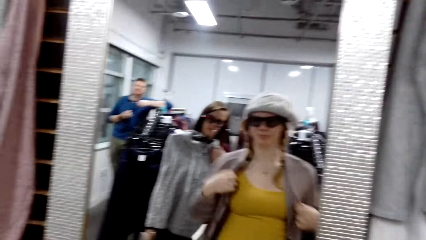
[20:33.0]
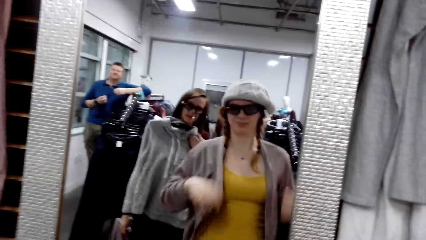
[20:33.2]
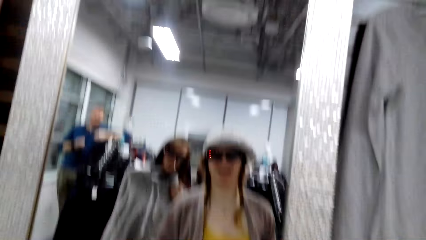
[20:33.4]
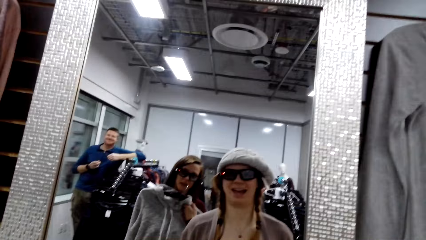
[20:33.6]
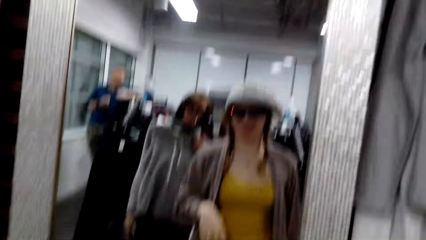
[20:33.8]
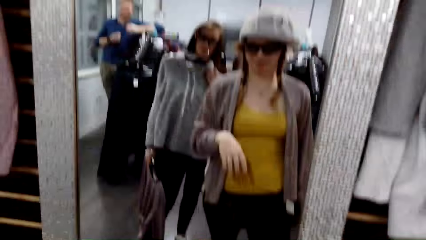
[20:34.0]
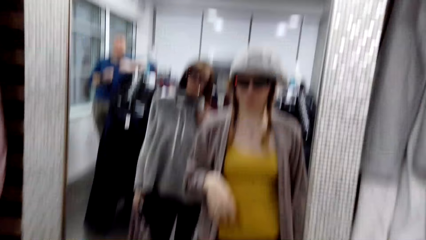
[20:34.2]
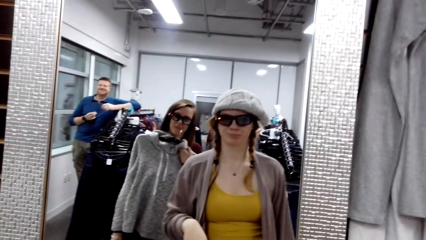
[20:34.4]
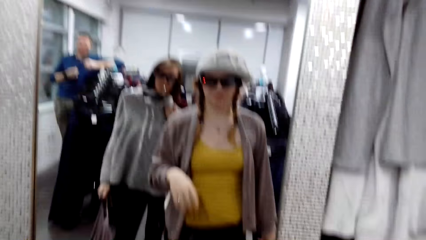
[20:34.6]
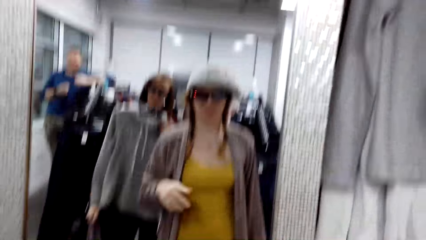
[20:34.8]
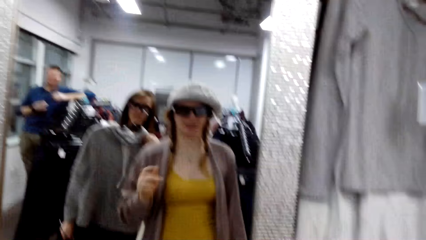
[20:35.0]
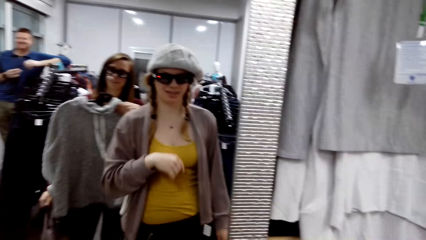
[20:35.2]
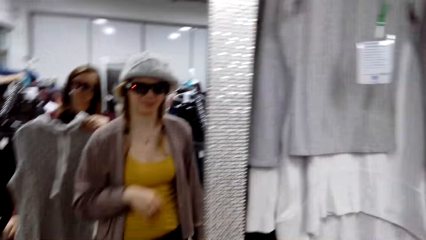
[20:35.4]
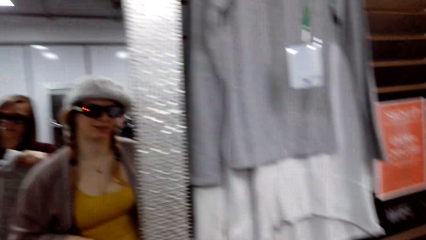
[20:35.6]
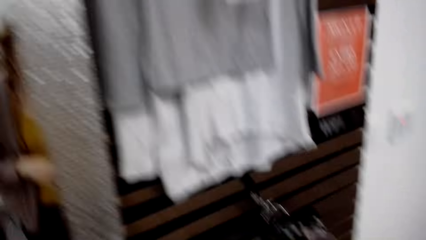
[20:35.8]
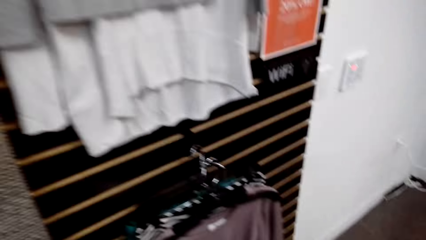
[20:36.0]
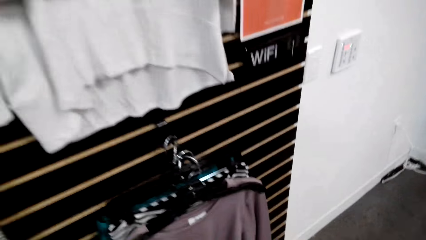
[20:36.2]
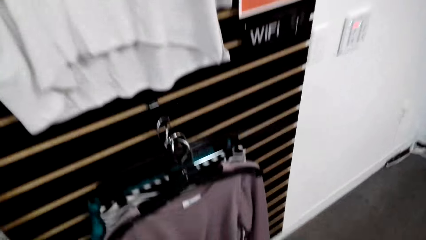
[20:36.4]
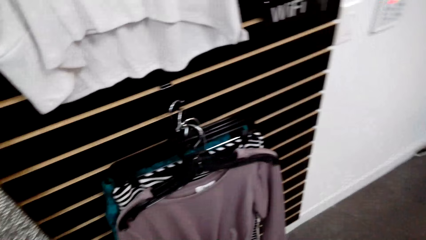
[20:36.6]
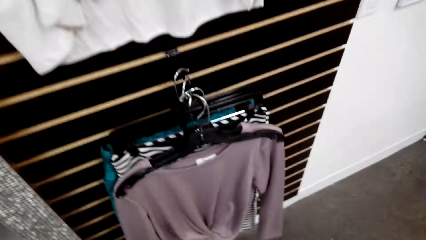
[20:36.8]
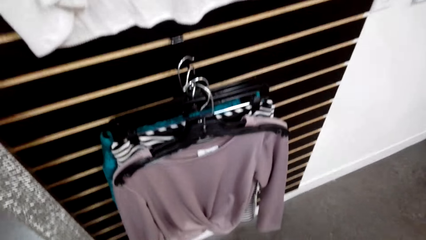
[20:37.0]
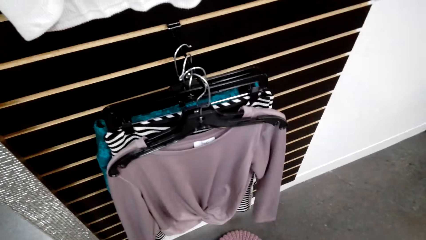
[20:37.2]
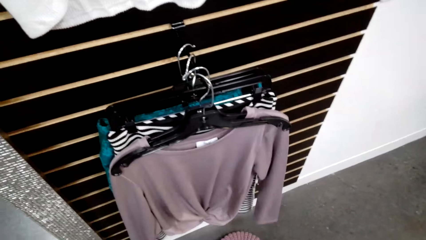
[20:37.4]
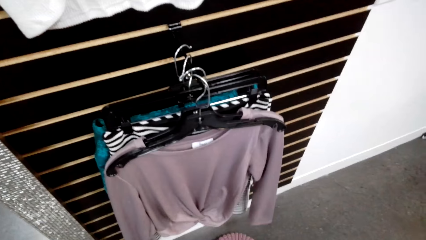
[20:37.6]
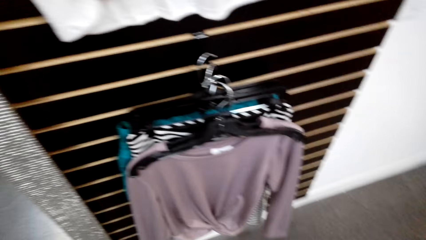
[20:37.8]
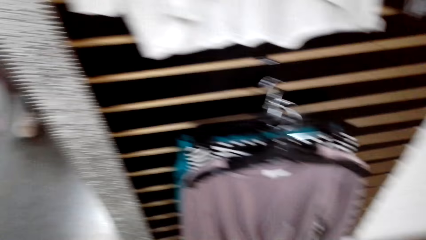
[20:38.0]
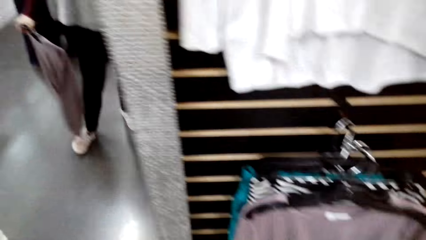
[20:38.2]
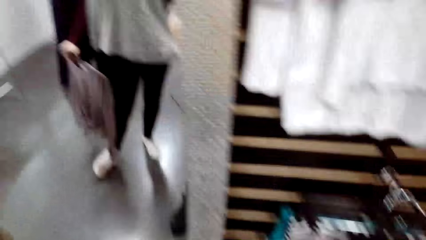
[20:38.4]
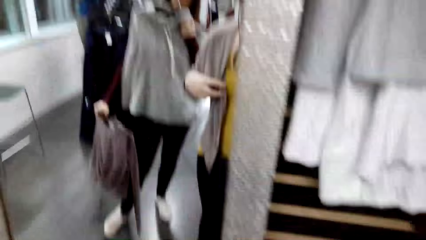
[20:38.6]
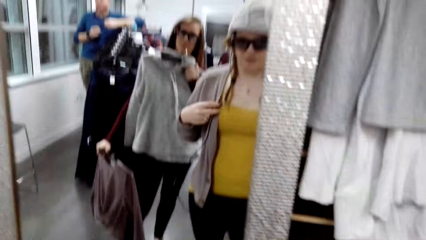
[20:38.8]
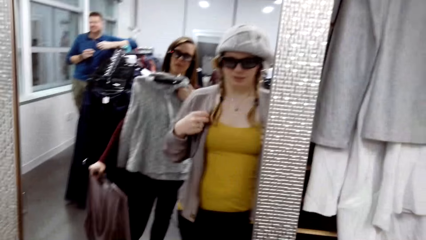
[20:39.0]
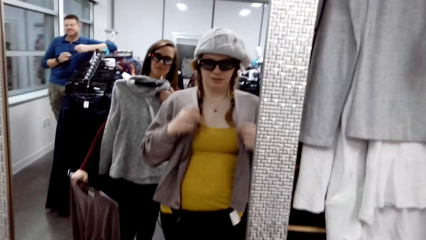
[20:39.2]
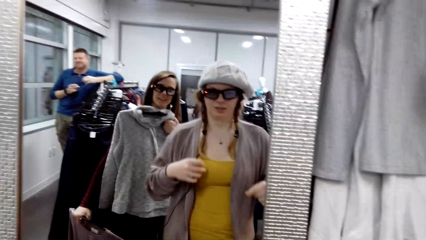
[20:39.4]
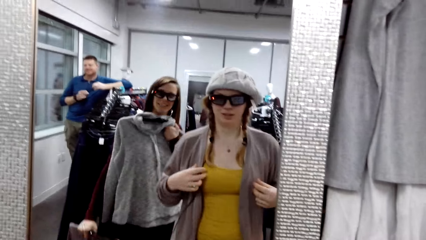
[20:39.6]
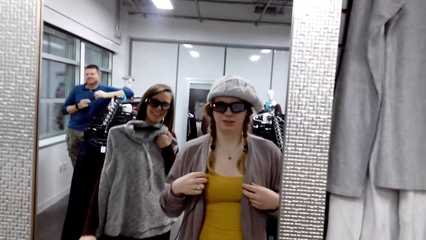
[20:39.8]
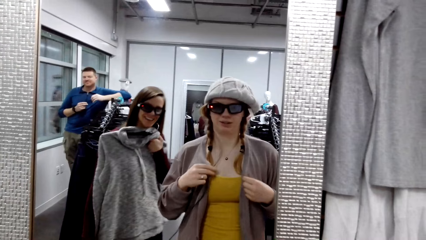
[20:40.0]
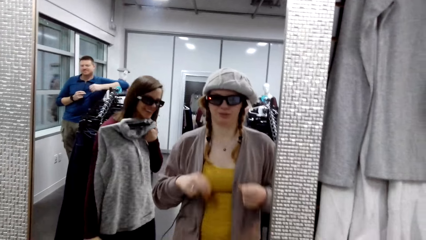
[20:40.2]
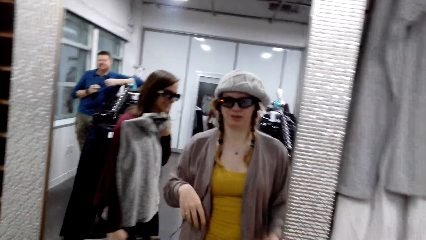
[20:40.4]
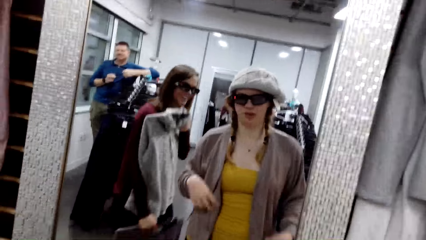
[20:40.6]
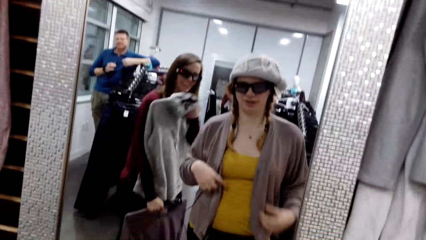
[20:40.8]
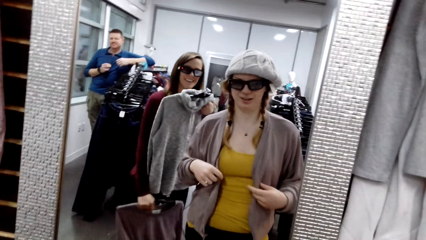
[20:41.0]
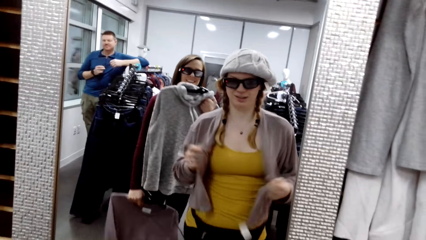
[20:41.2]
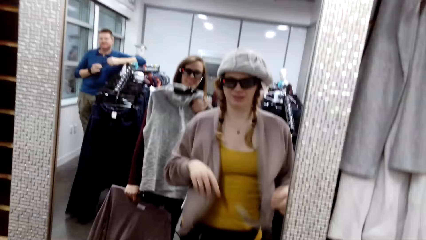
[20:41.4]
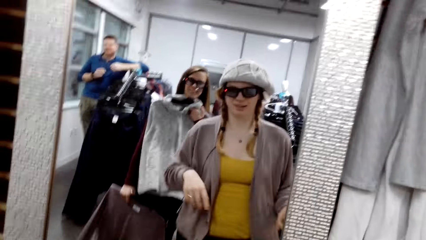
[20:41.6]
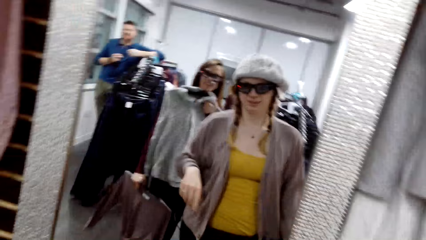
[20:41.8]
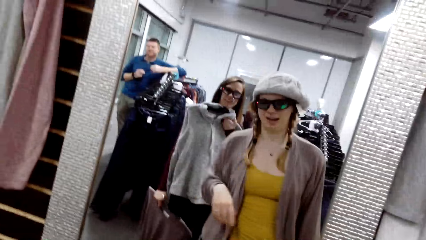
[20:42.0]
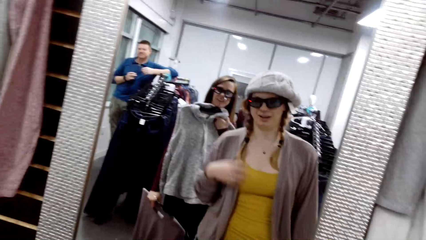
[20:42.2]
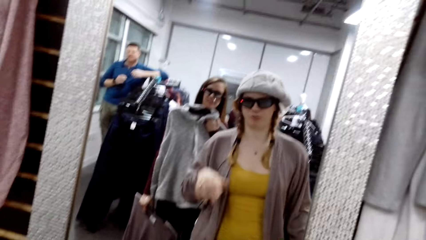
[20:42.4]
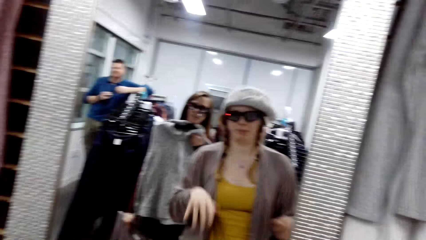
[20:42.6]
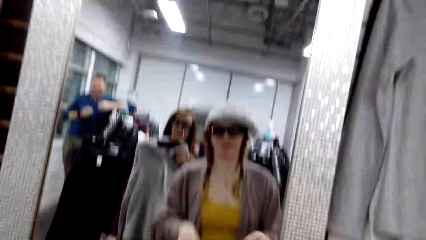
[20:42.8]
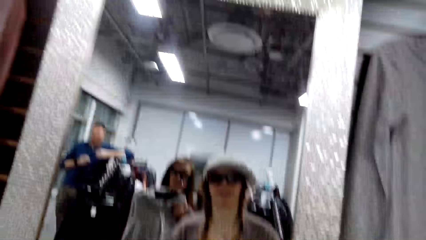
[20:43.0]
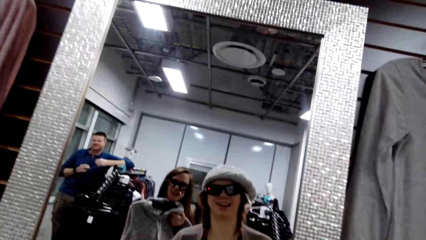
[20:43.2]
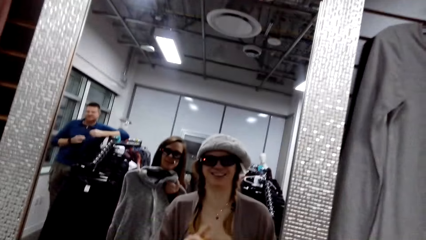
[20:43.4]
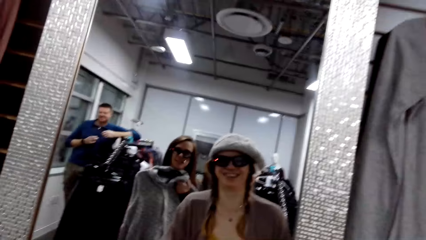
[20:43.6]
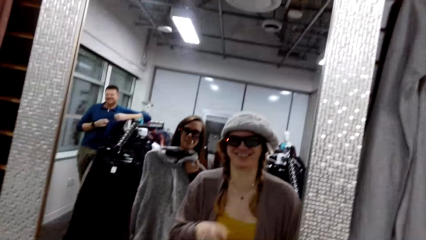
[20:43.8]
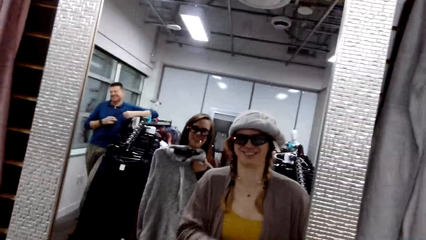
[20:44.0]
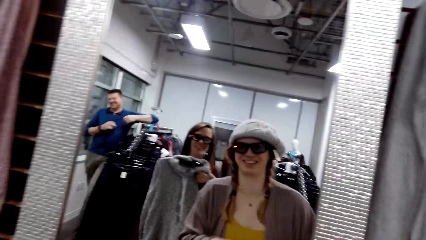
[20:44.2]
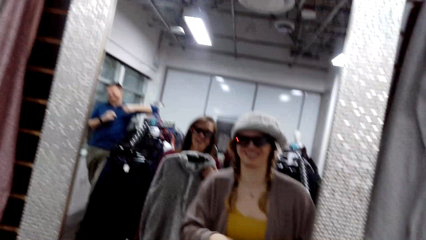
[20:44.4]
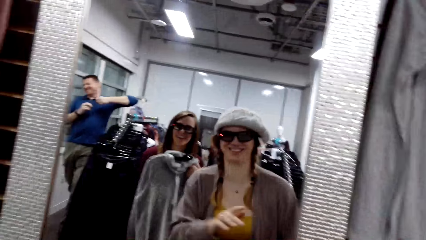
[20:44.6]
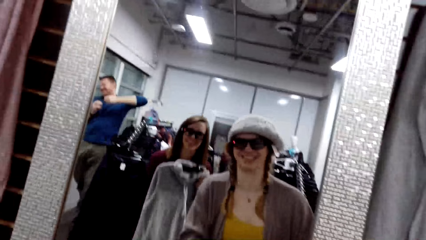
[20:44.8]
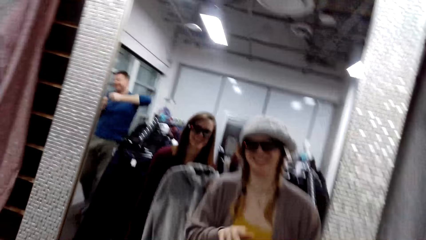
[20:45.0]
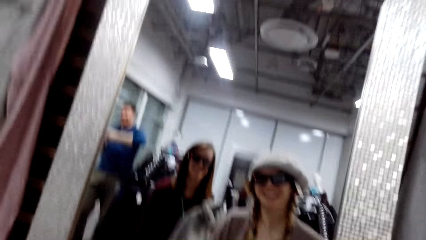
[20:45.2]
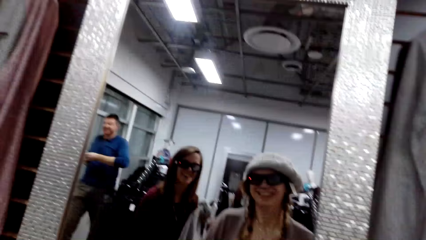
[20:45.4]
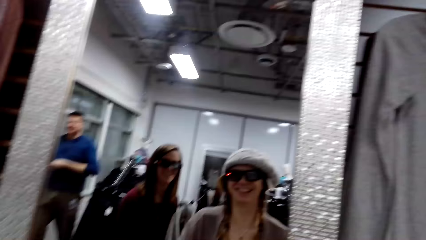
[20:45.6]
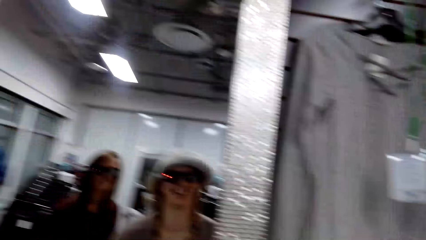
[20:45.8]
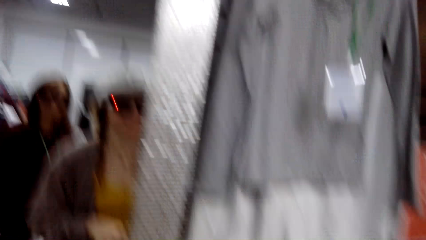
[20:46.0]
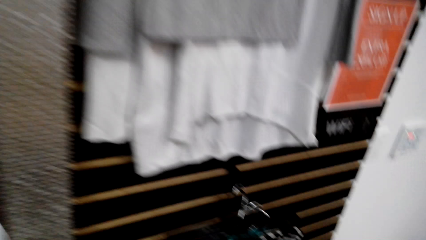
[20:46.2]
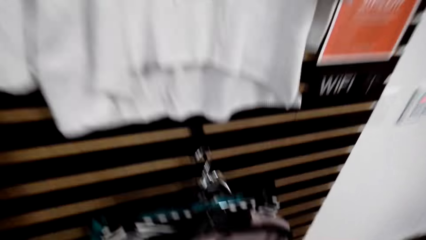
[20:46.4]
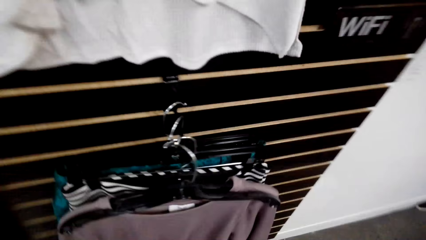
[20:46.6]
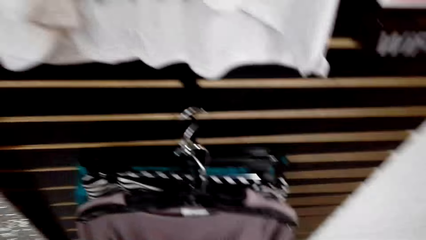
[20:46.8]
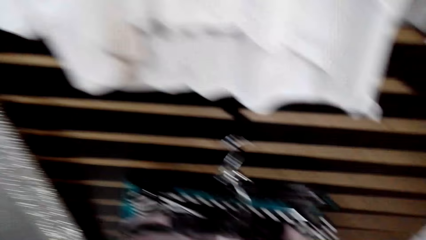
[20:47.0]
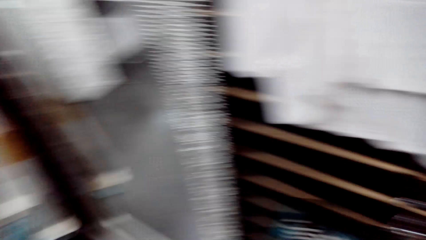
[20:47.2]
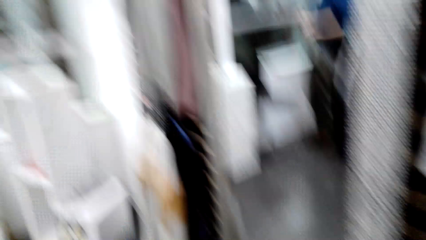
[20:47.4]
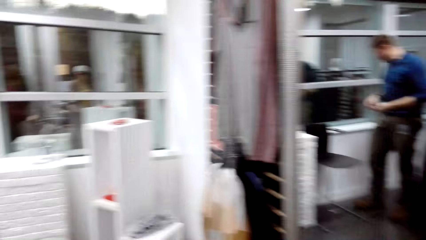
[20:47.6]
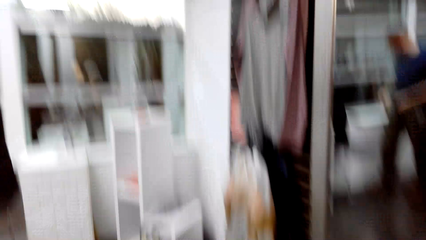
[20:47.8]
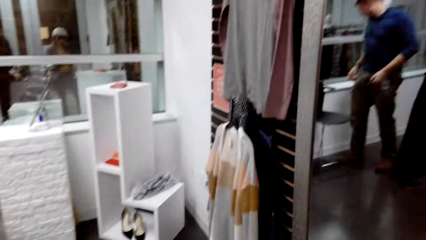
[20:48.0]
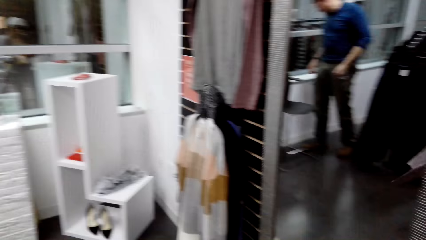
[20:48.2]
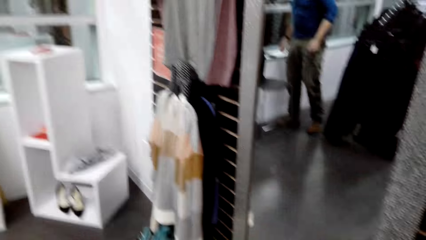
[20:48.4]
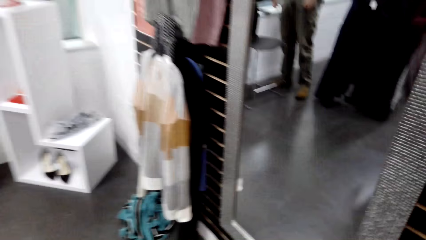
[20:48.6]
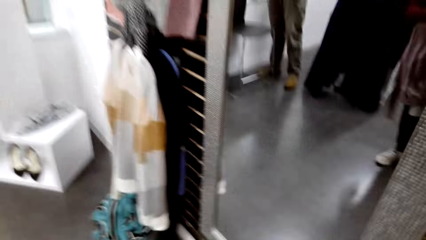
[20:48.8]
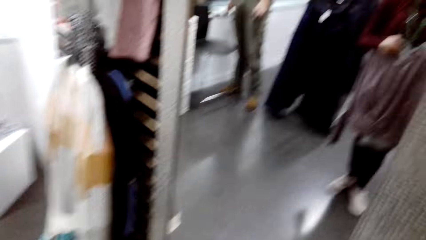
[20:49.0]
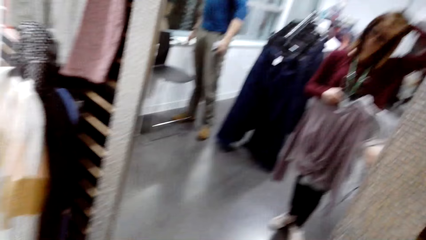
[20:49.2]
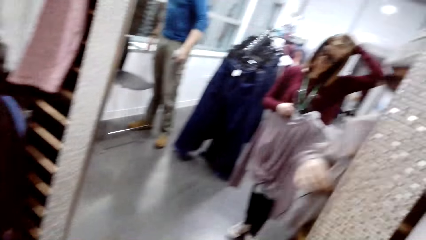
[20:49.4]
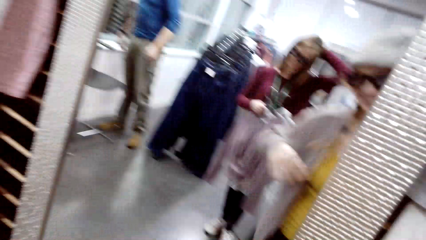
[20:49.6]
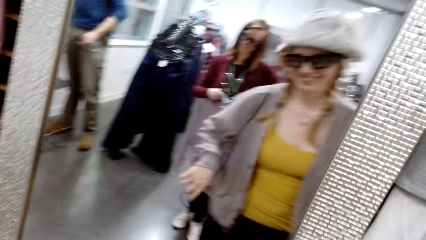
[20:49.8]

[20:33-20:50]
The camera wearer looks at herself in a mirror. She looks around the store. A woman talks to the camera wearer. The camera wearer talks to the woman. A man talks to the camera wearer. The camera wearer looks around the store. She talks to the man.
